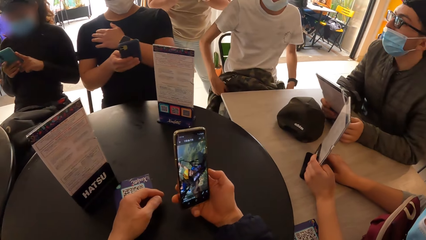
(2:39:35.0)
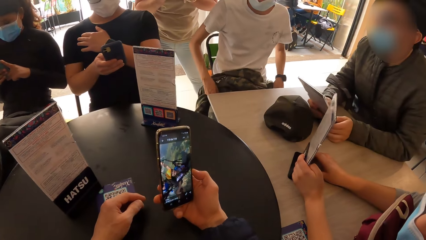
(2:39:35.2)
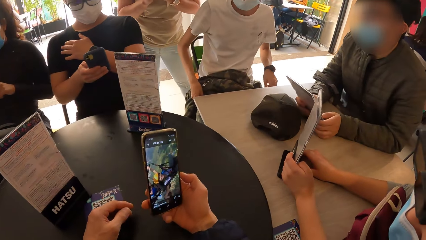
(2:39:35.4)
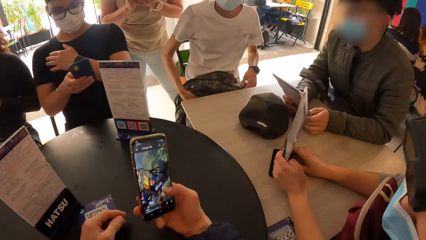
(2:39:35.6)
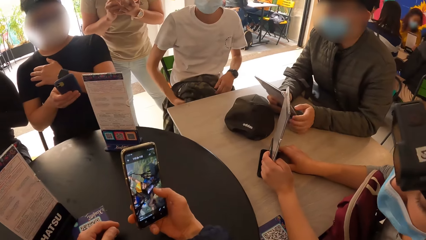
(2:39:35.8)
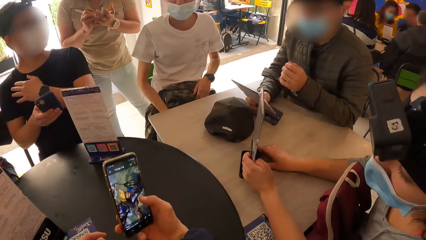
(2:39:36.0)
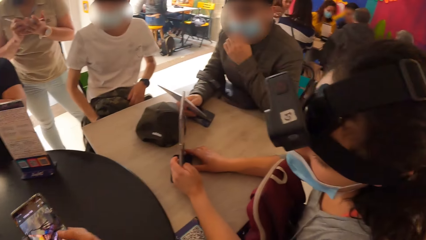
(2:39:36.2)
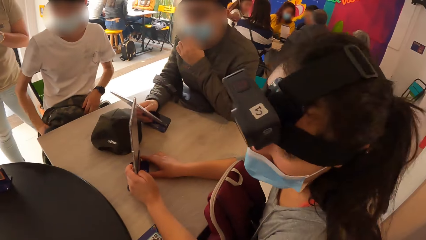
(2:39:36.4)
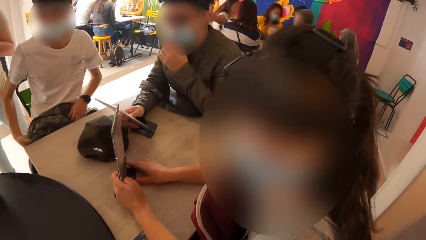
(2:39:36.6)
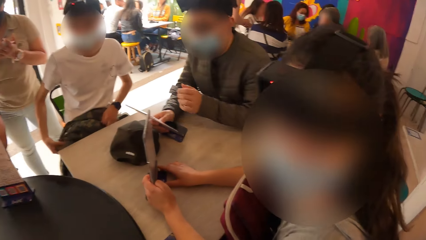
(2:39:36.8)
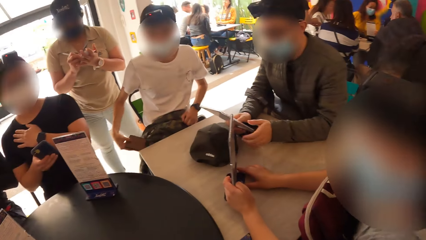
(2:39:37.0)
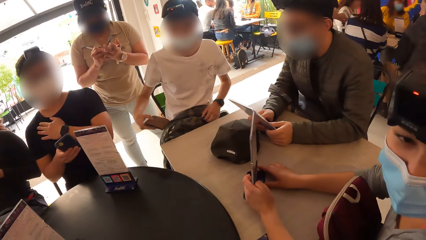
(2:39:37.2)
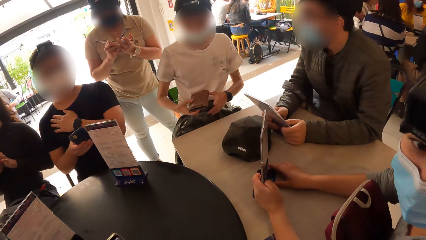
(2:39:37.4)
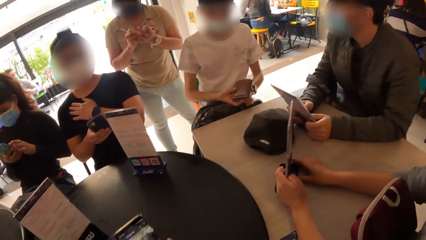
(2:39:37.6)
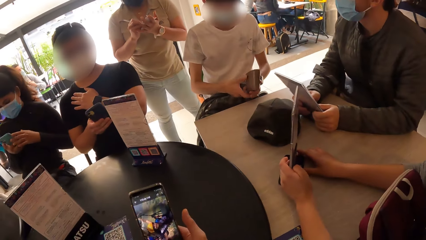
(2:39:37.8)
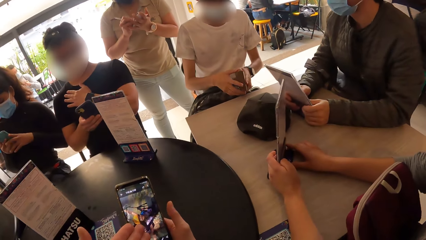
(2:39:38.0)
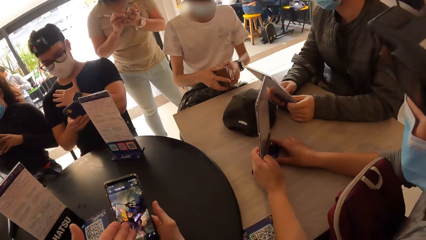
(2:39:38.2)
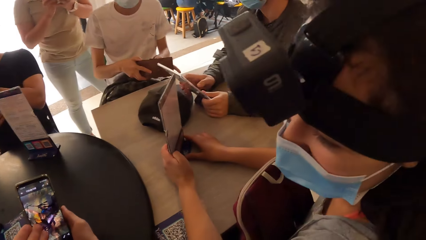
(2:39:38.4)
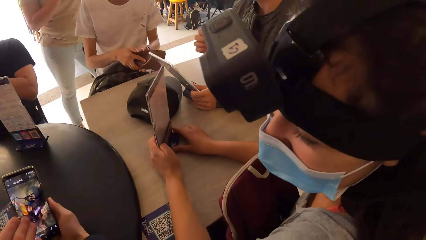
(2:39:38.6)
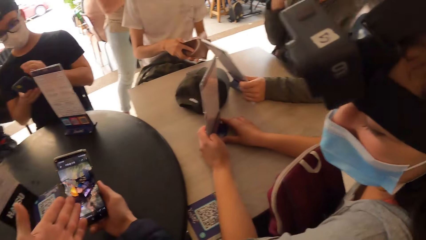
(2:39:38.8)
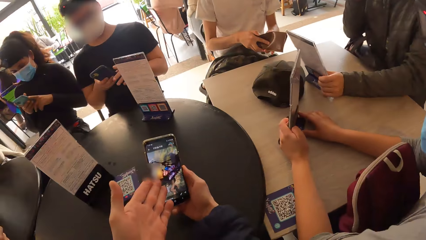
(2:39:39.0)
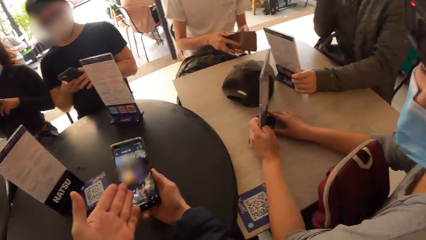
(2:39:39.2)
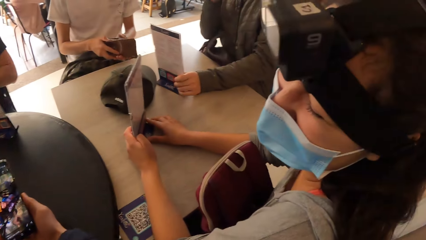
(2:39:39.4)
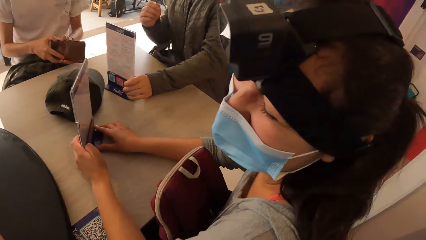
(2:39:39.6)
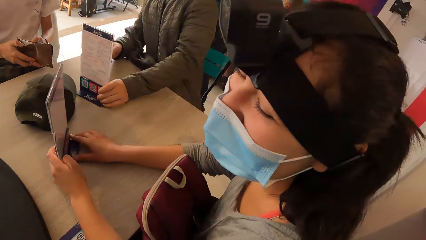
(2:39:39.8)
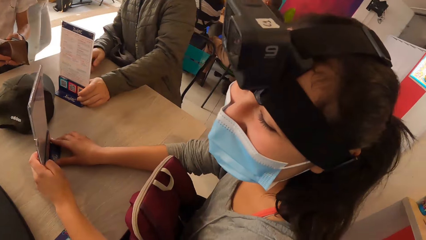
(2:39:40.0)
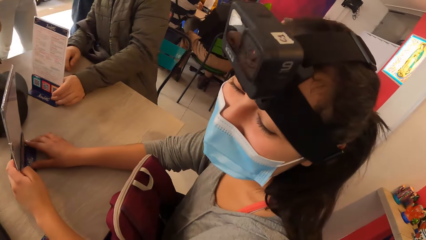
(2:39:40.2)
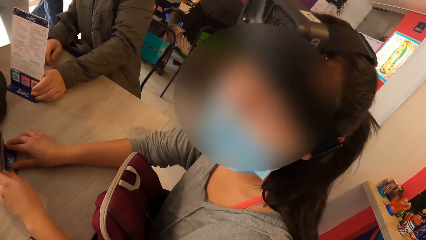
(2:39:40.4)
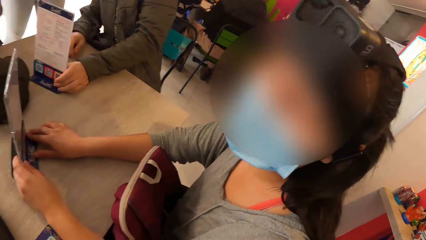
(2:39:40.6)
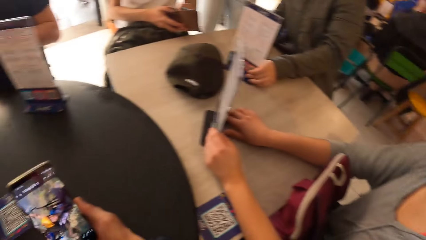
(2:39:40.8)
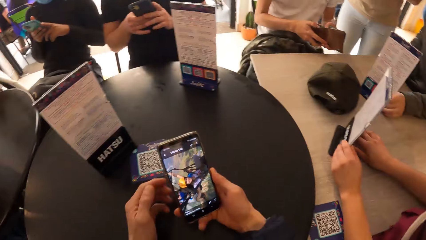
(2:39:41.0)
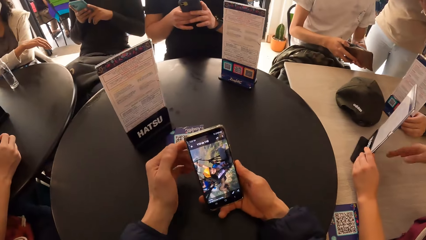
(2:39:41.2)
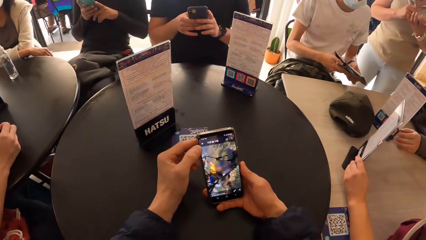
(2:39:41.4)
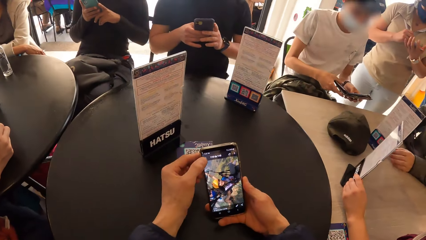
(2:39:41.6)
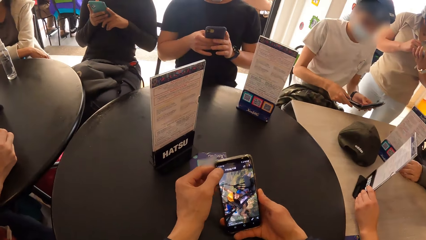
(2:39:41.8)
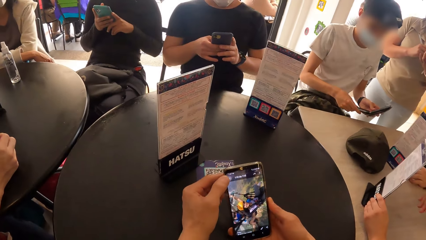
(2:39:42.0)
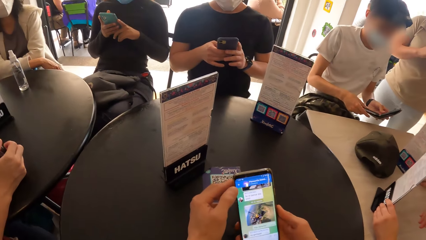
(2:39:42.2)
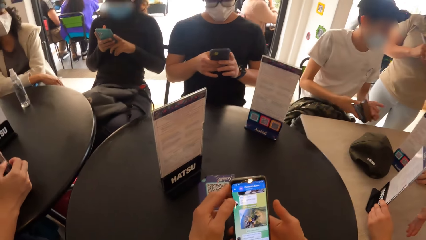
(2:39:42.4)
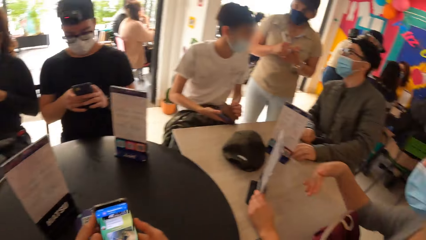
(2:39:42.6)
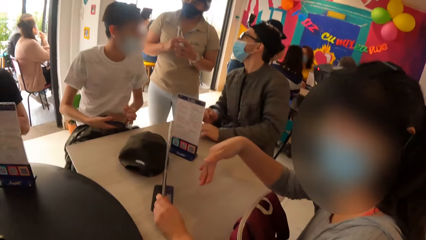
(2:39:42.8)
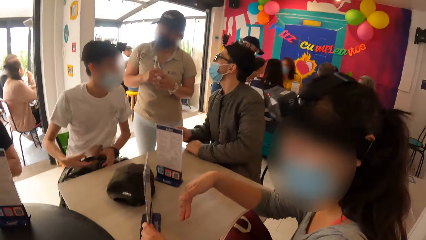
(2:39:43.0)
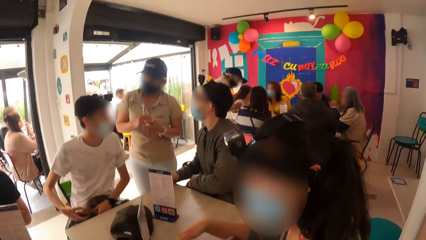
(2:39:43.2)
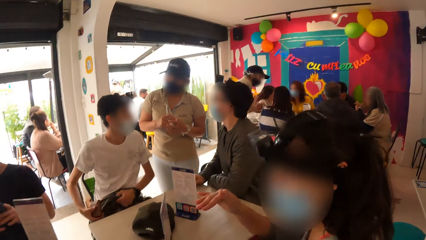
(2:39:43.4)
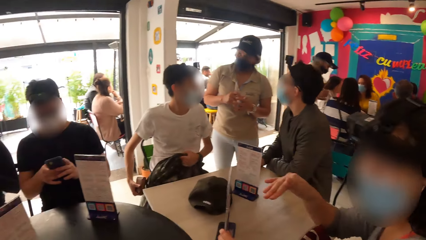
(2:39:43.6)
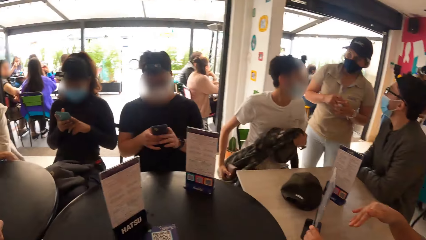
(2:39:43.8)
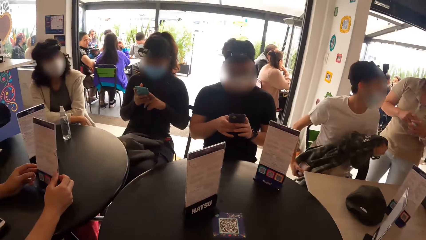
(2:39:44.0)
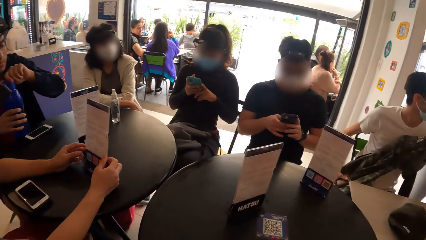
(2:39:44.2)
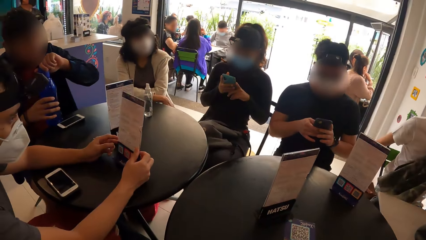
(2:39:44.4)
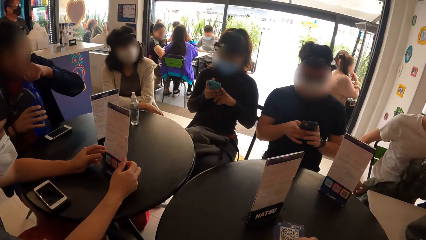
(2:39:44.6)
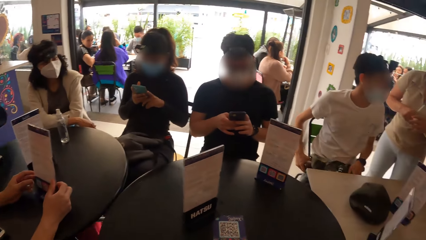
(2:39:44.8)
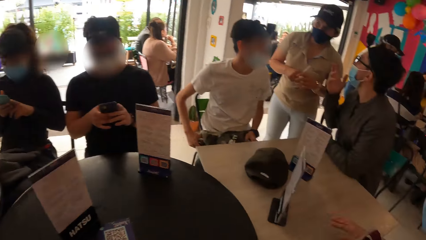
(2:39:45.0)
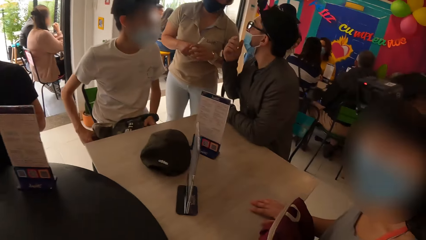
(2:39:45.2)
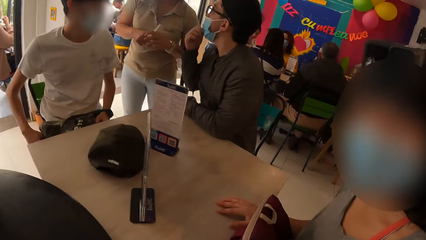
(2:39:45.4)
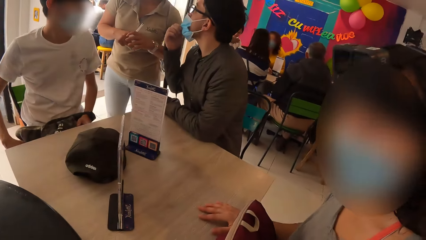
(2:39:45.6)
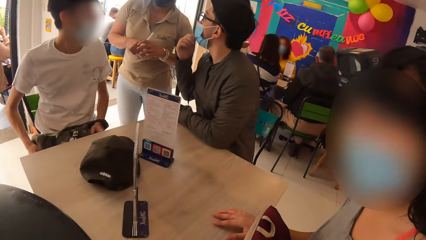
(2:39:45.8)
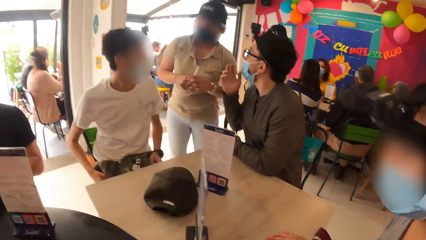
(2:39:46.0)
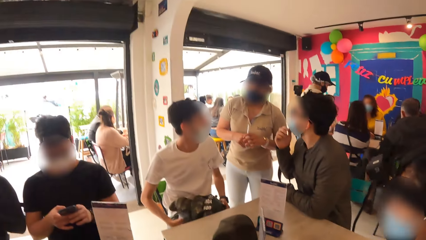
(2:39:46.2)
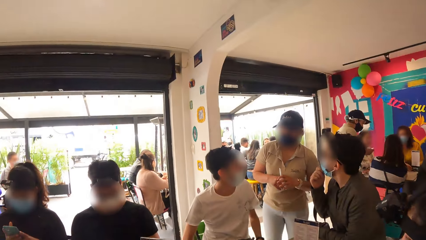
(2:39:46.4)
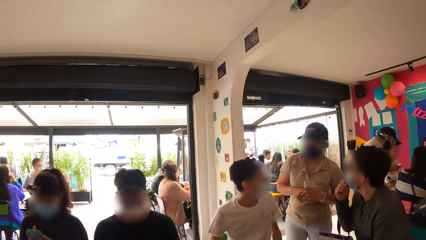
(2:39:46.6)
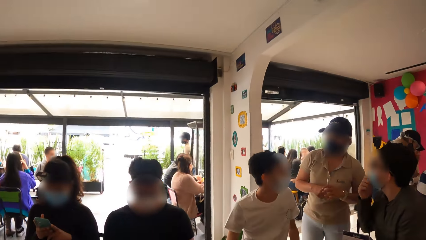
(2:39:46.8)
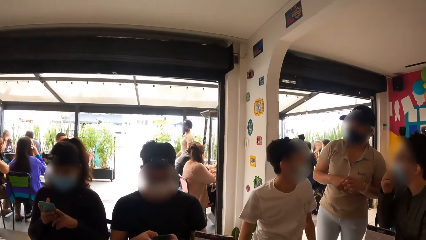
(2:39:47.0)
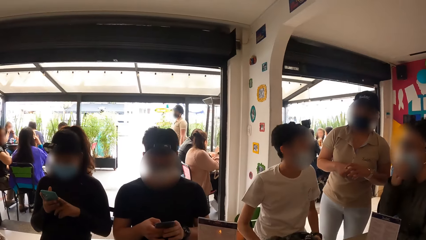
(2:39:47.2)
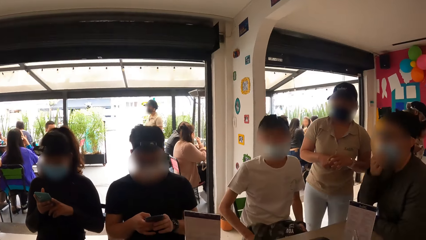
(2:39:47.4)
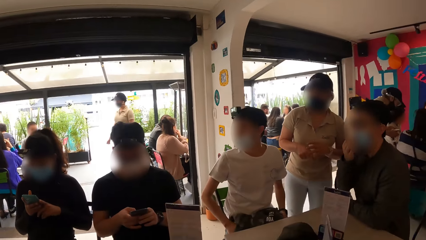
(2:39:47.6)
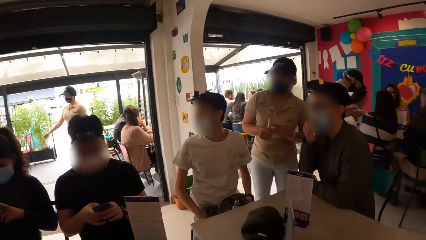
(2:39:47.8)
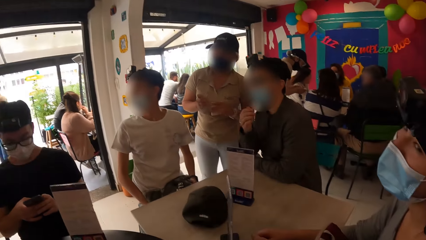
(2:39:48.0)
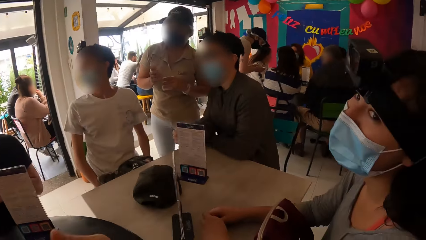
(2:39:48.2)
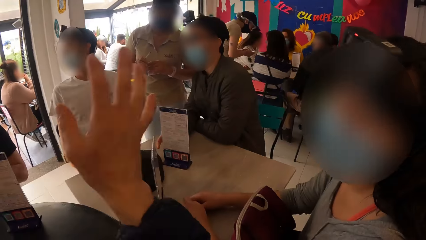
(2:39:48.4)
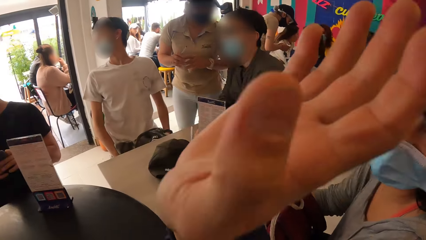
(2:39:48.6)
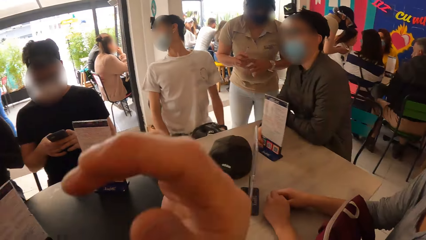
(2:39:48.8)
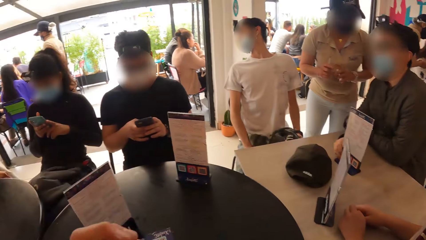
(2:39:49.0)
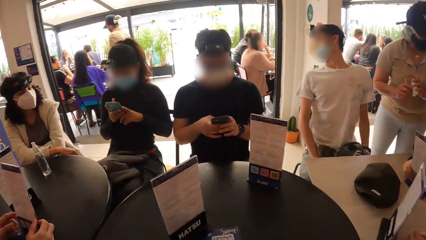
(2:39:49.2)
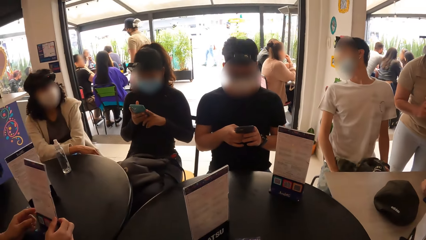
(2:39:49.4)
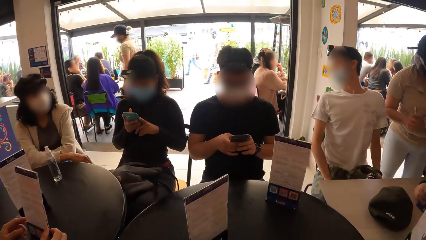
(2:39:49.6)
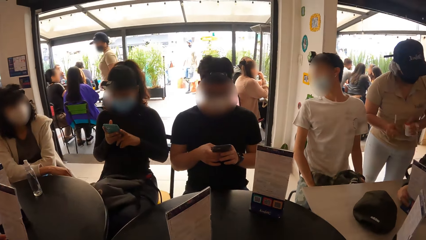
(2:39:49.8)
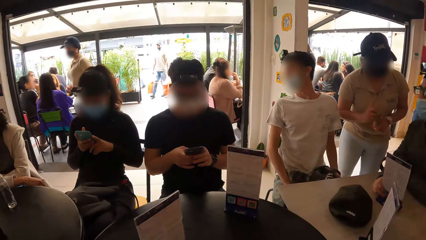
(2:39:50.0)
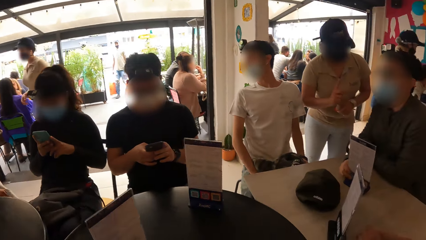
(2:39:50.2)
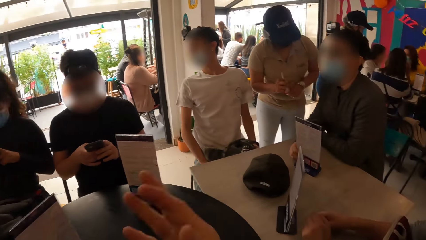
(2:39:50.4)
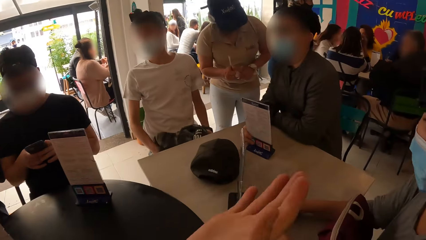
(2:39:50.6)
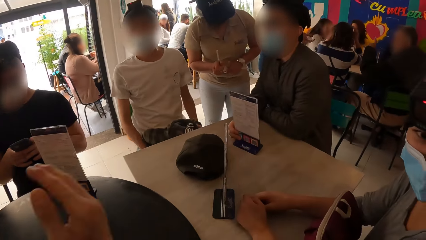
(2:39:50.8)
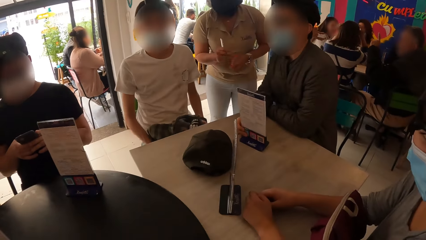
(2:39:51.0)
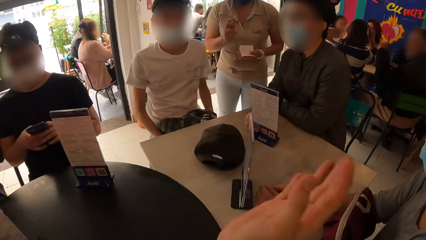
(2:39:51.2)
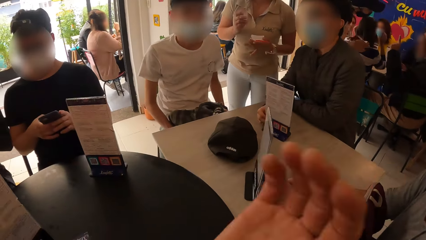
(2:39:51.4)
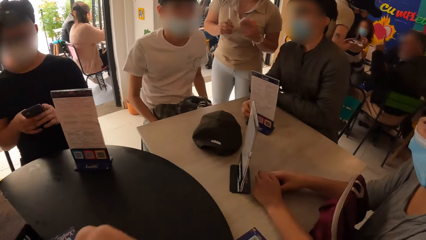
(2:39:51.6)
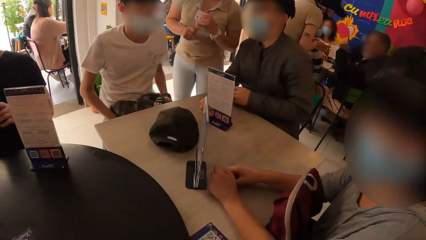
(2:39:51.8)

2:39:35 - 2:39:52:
The man pulls his wallet from his pocket with his right hand and opens the wallet with both hands. Another man interacts with the woman. The camera wearer stares around the room. They interact with another woman. They make gestures.
